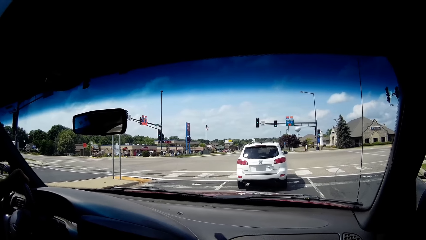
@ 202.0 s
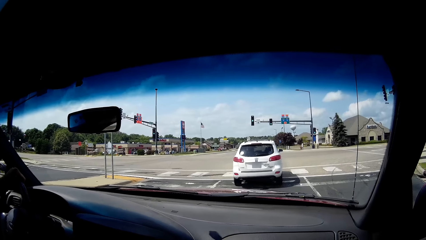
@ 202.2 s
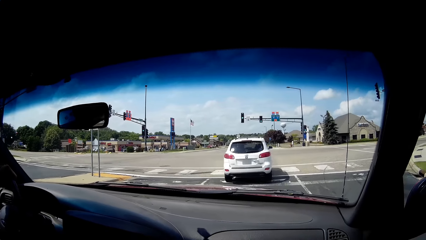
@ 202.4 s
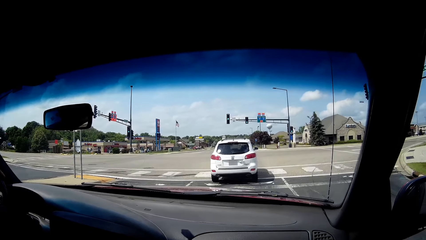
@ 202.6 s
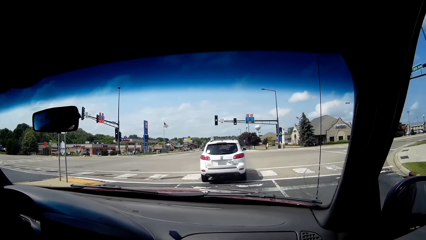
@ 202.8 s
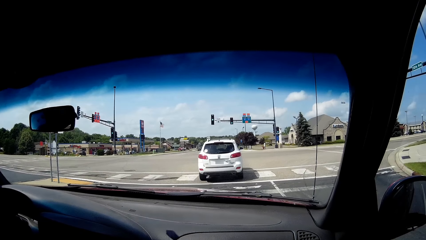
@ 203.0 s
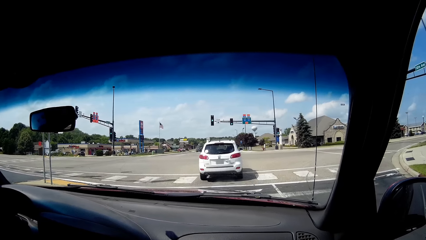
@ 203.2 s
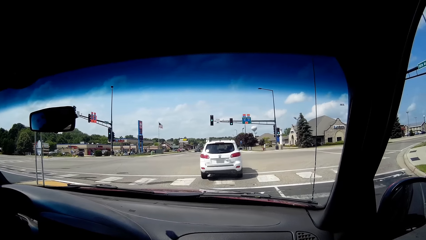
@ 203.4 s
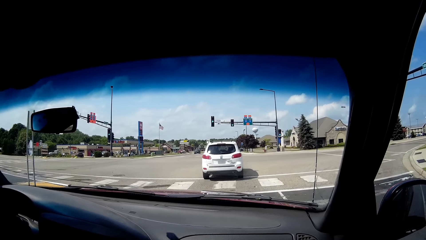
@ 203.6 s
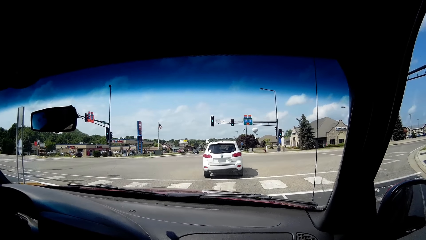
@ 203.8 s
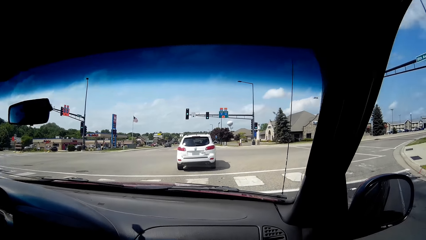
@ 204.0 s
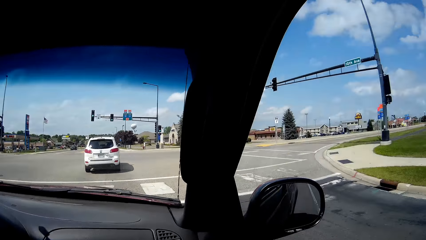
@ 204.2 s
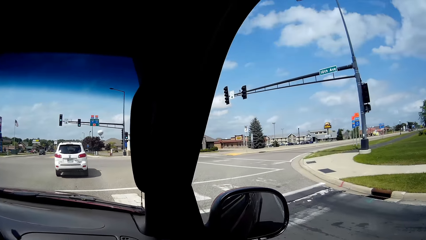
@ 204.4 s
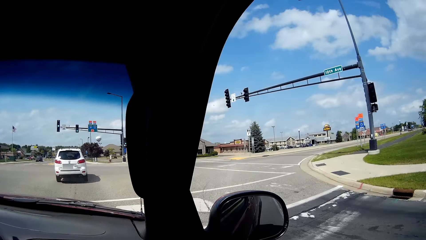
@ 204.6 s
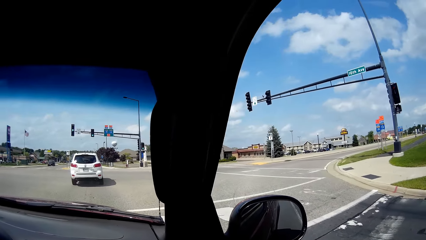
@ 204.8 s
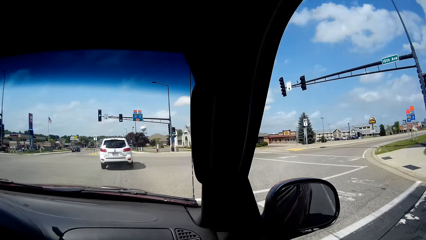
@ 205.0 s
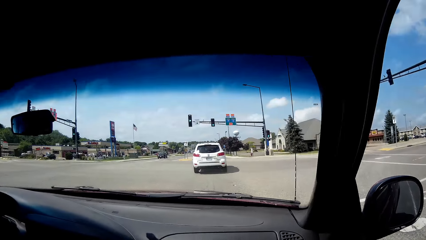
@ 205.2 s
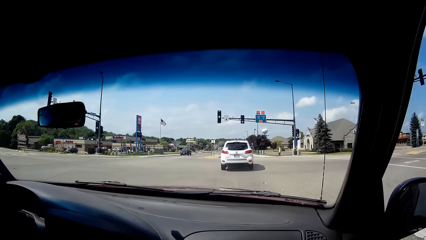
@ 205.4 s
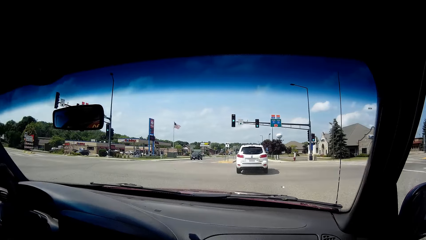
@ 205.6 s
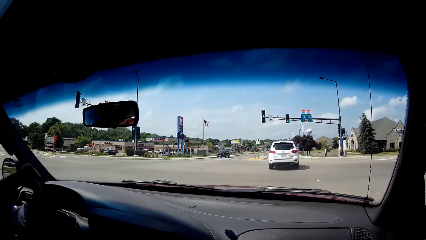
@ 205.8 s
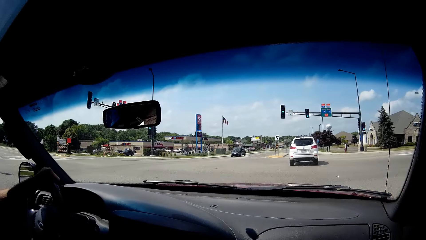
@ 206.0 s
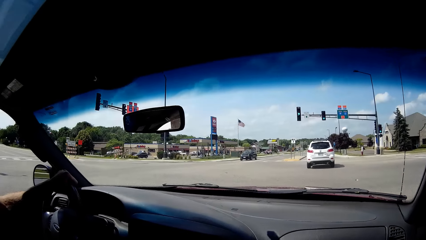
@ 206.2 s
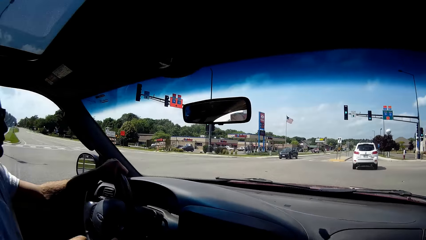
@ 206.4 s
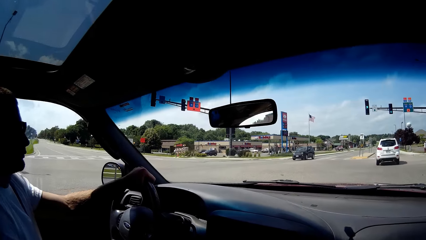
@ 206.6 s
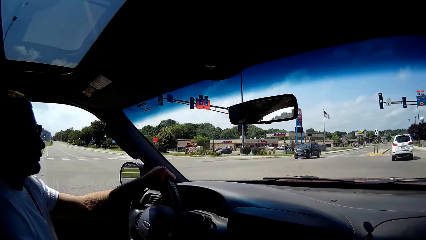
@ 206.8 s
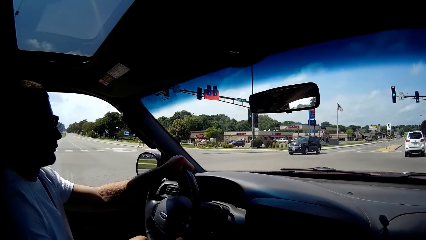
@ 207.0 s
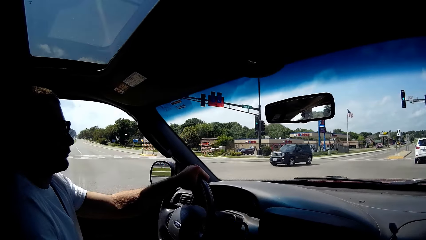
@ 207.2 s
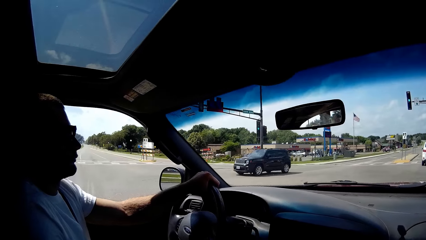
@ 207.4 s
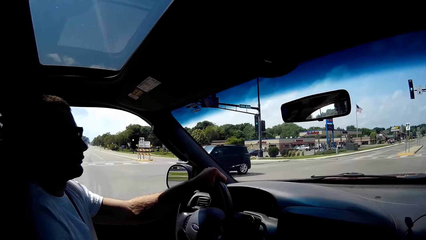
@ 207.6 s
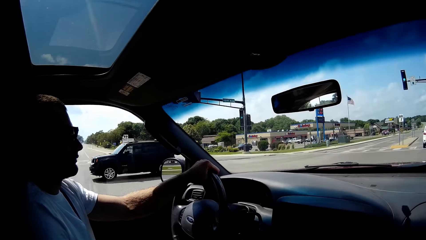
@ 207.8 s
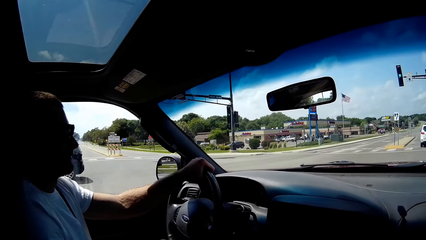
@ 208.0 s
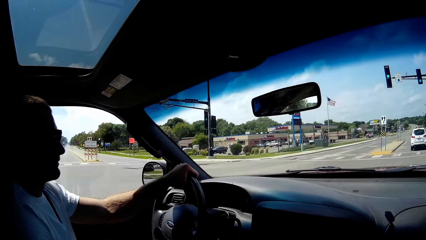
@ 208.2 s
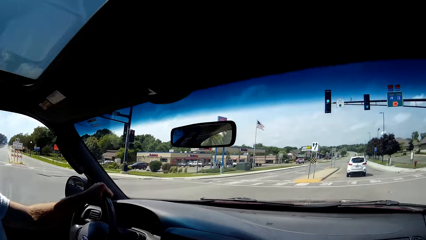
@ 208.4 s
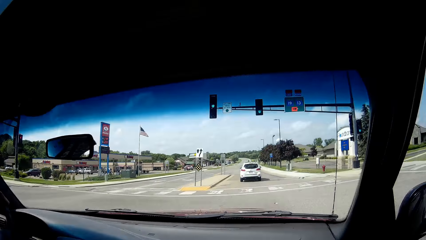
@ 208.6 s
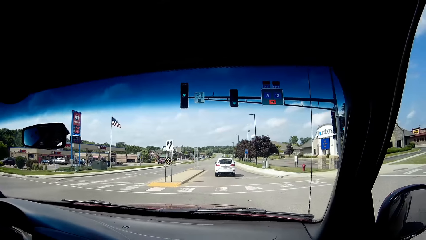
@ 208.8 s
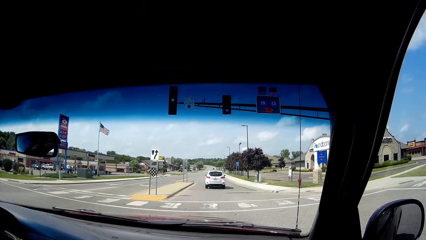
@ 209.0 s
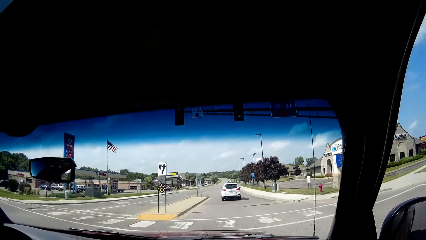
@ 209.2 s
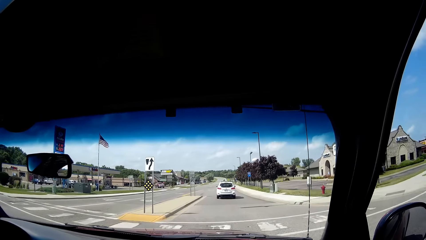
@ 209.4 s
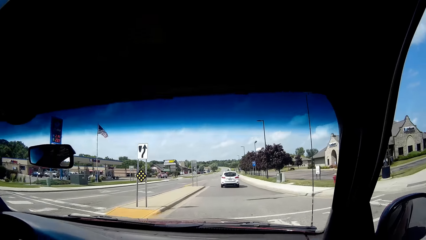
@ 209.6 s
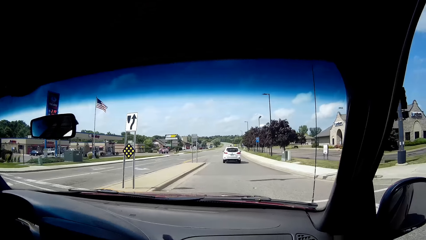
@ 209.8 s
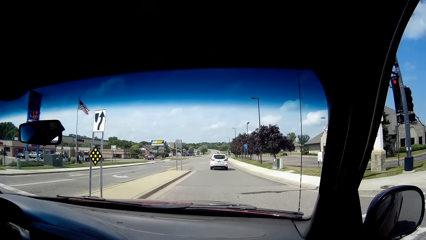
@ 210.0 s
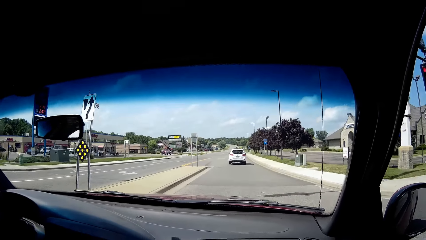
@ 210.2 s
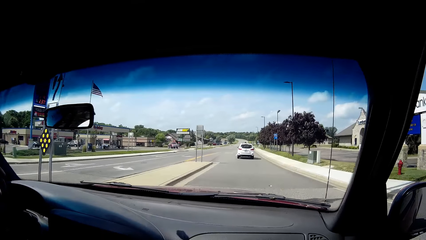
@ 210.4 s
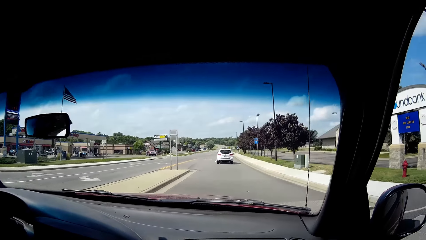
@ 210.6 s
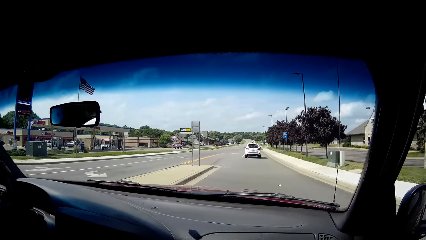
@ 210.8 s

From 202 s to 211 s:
The camera wearer drives the car. A person drives.

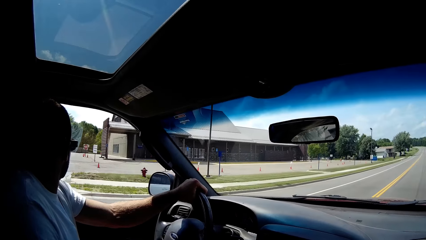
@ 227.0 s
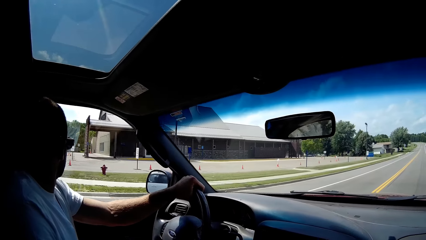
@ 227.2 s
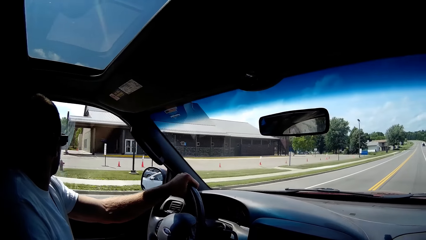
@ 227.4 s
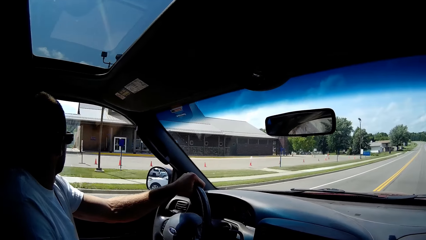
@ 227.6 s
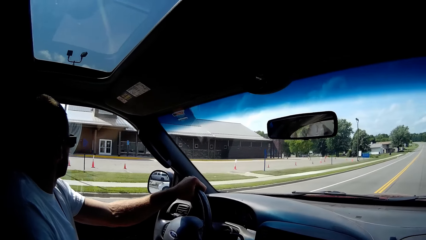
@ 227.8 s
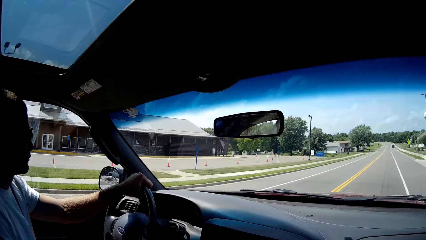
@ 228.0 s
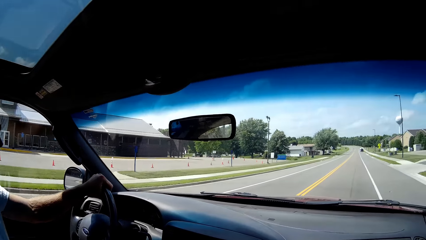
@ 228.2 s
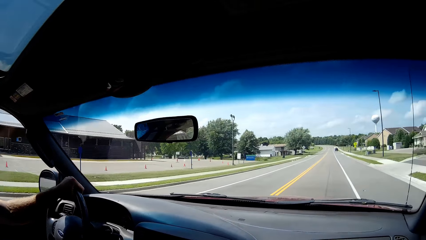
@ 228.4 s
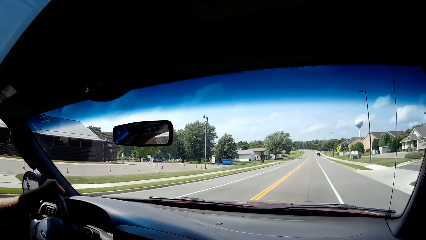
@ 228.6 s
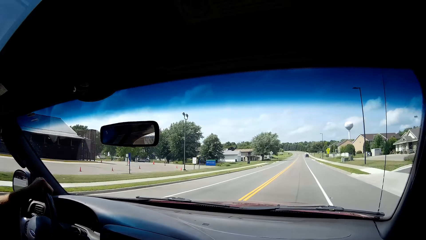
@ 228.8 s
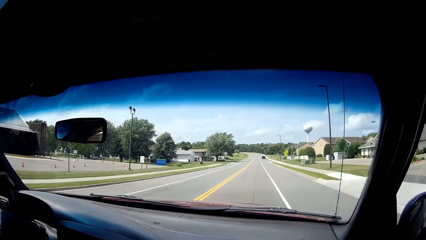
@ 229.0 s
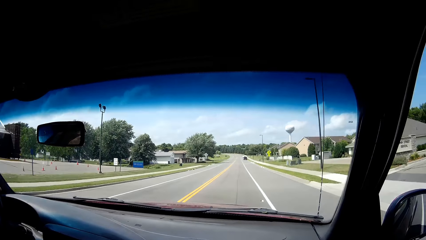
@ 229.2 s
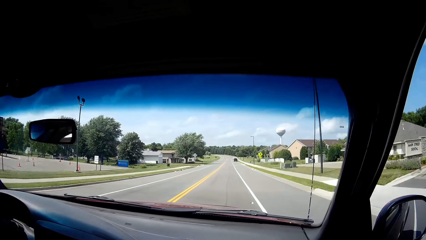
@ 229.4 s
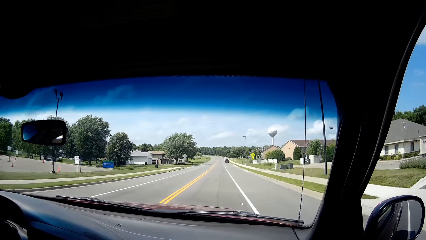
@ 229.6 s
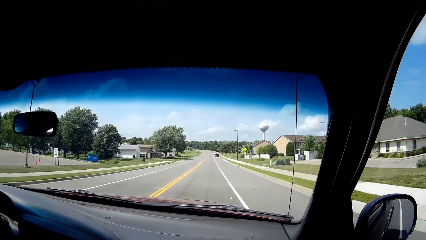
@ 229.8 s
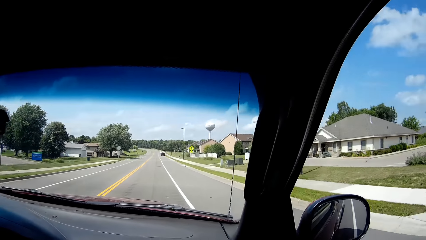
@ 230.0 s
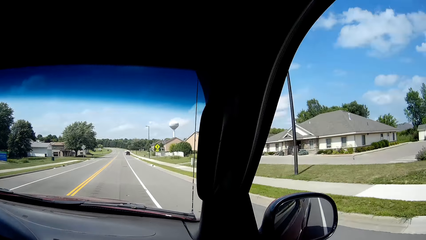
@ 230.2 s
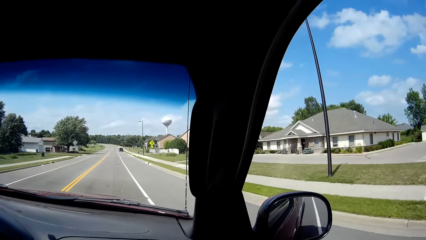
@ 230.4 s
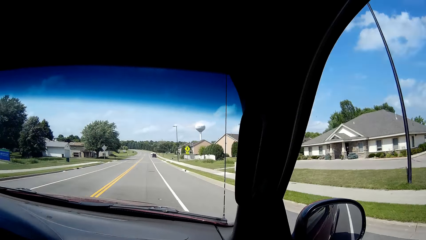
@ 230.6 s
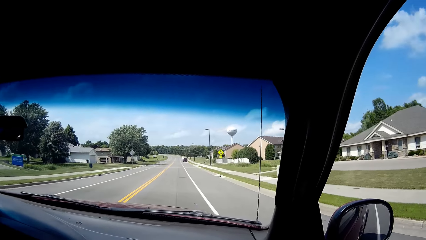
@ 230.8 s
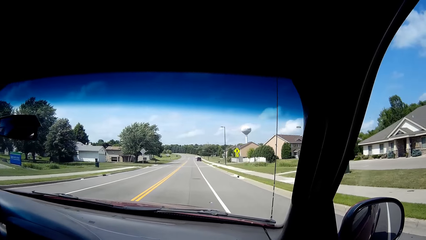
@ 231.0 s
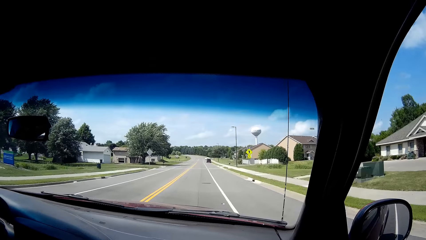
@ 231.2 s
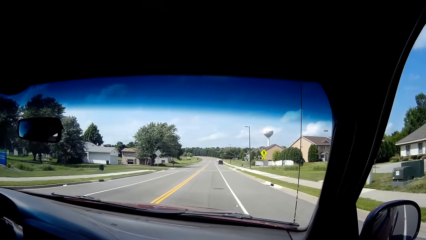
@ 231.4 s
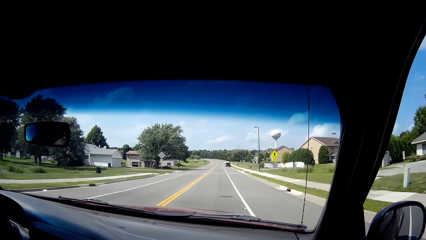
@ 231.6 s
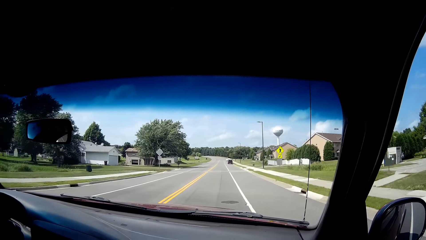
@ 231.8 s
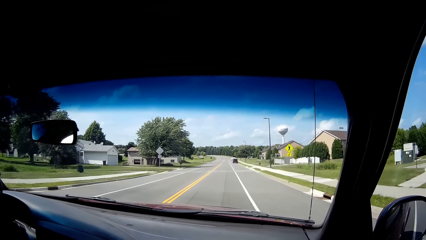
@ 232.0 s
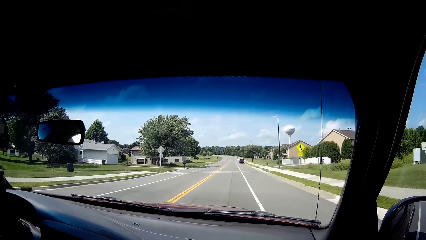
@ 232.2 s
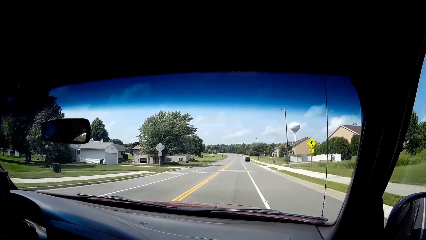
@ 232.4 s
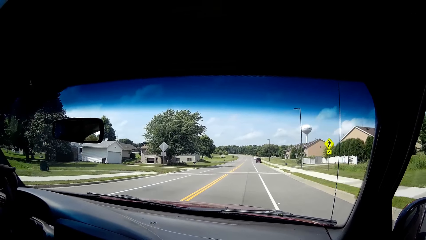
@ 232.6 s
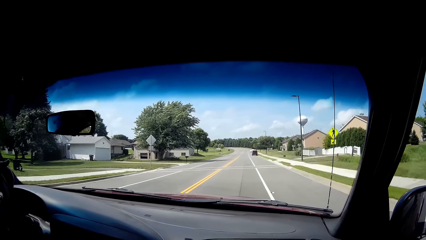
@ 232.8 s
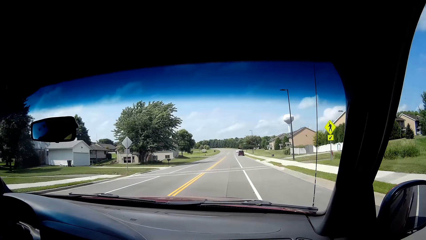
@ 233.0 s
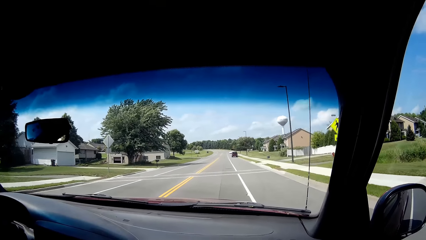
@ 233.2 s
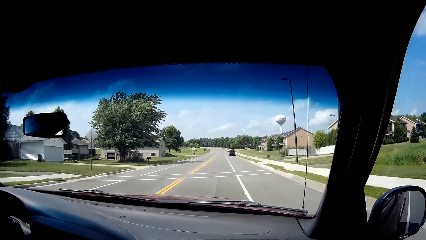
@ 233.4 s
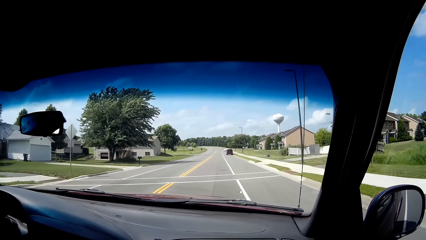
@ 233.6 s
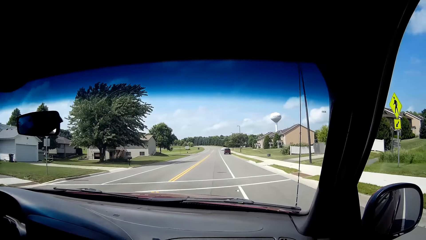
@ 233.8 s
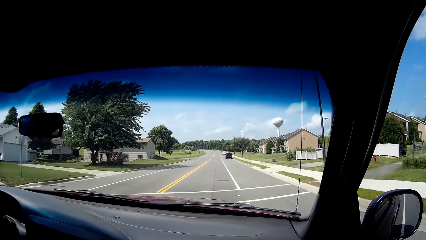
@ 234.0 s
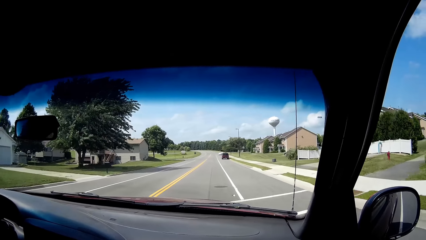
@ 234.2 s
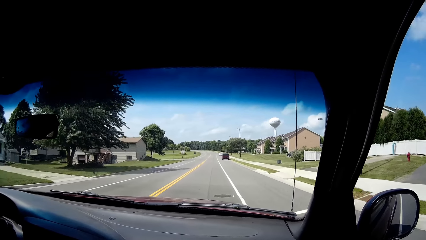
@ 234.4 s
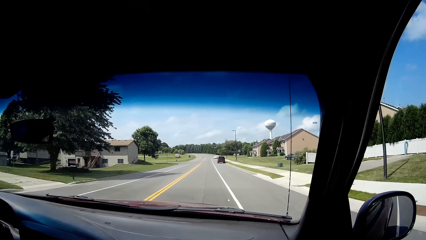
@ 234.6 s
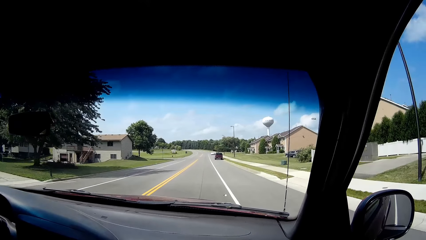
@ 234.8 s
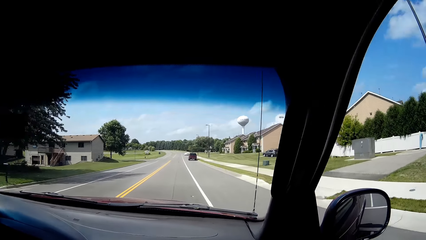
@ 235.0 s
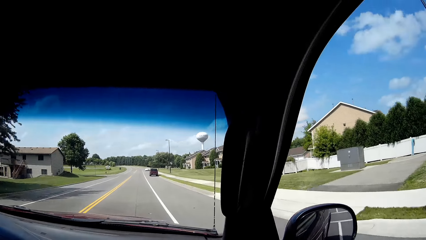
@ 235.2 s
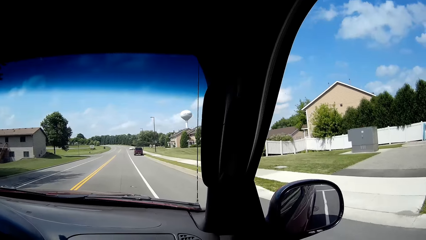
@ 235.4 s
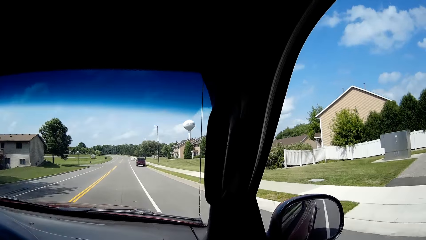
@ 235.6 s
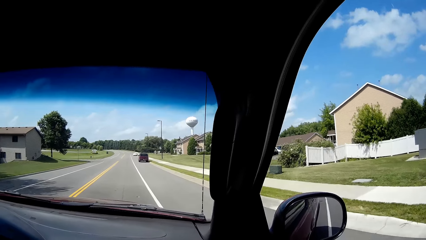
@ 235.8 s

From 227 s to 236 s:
The camera wearer speaks. A man speaks.
